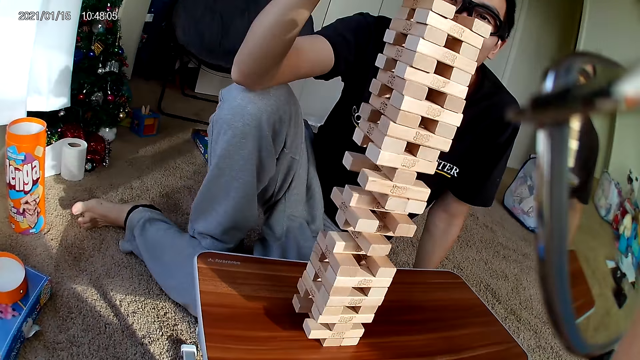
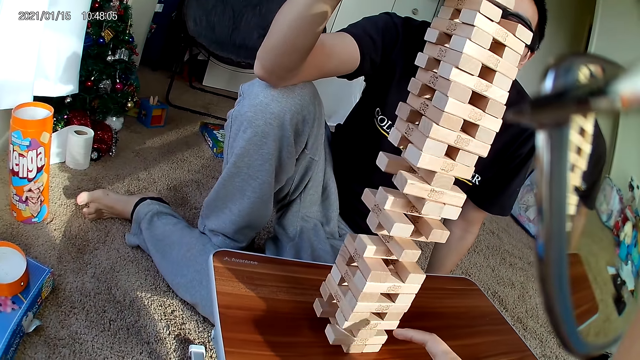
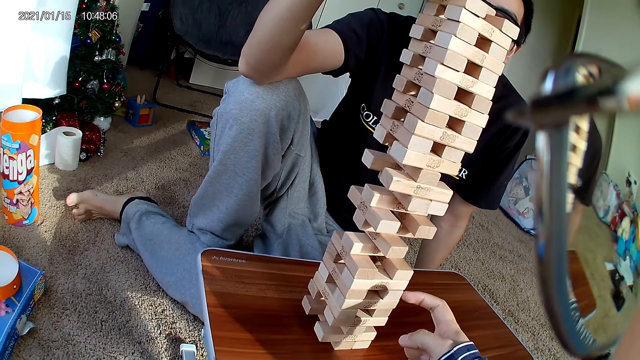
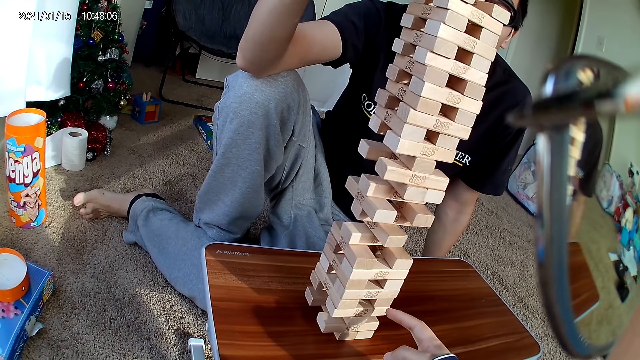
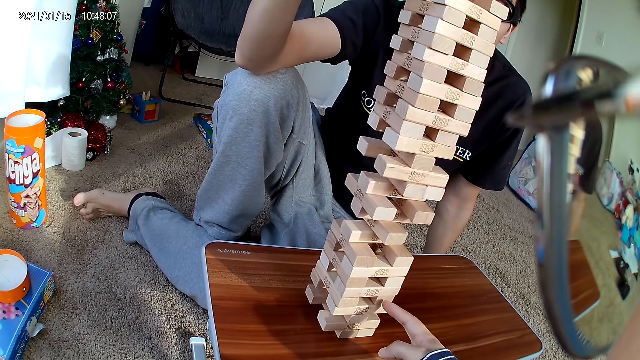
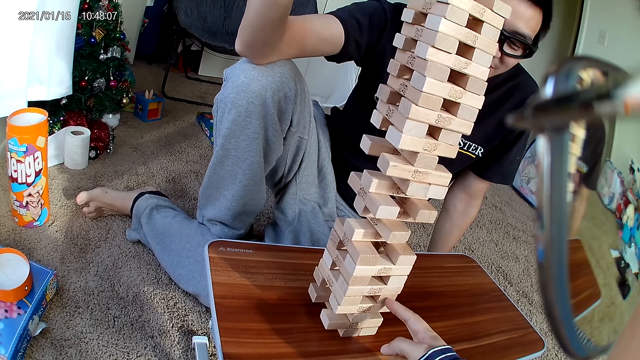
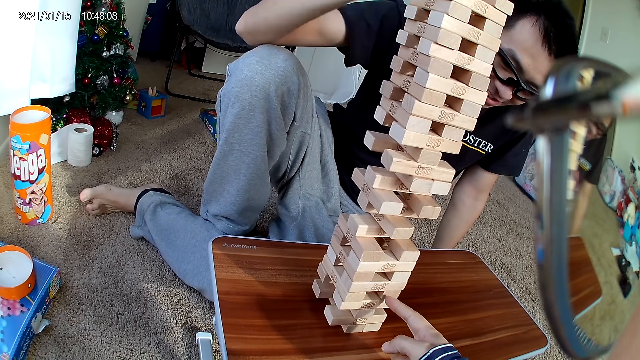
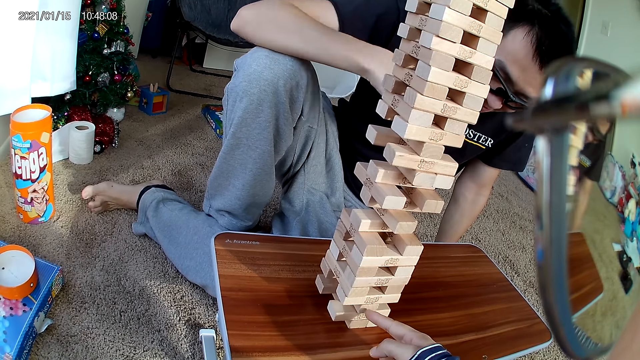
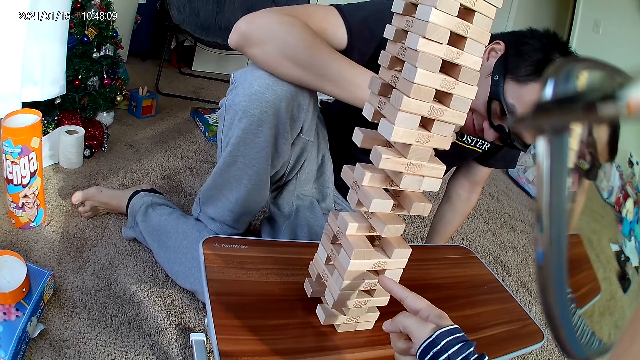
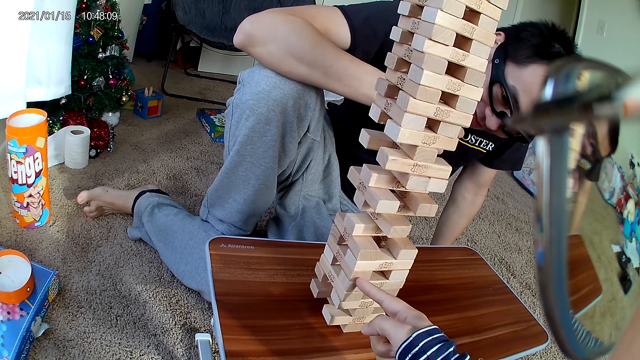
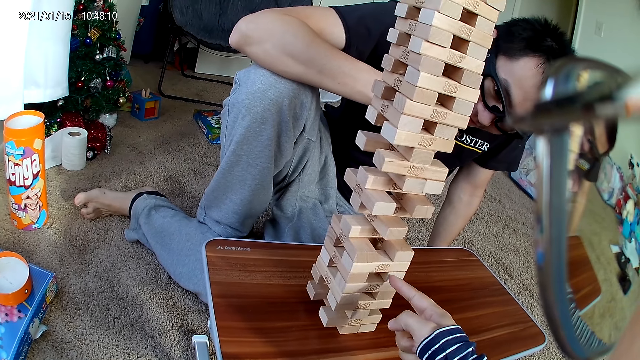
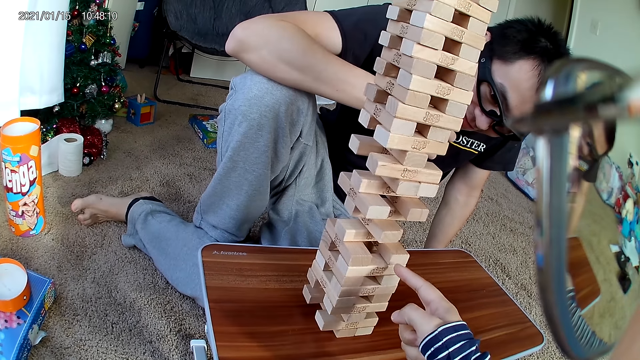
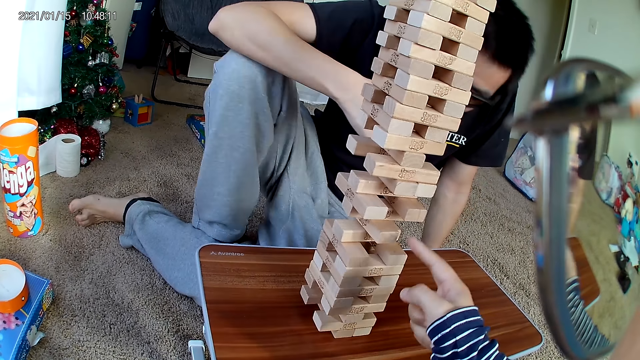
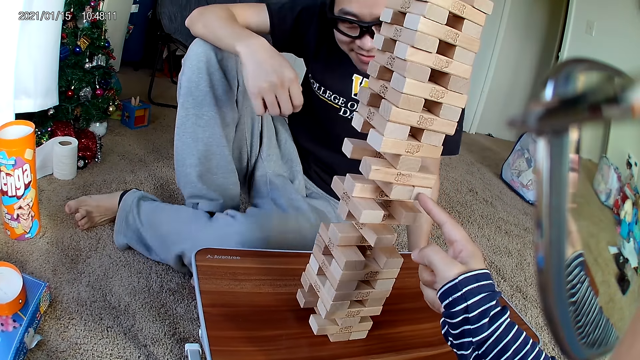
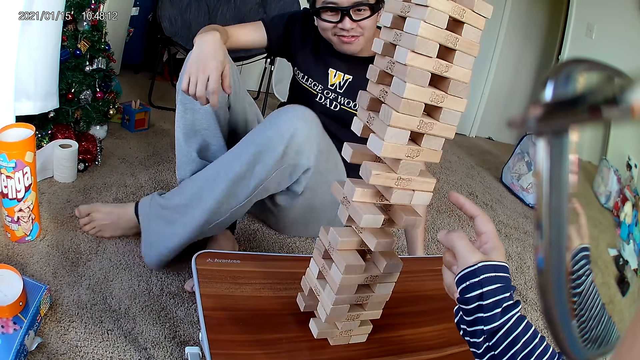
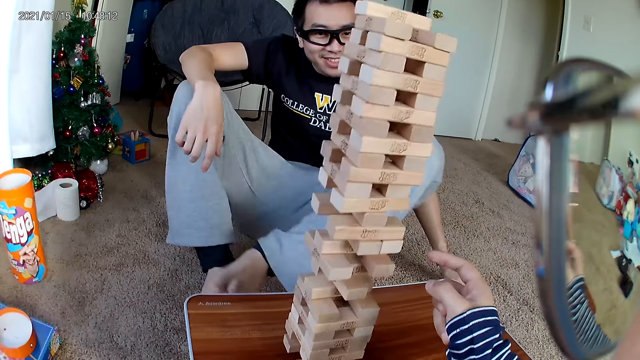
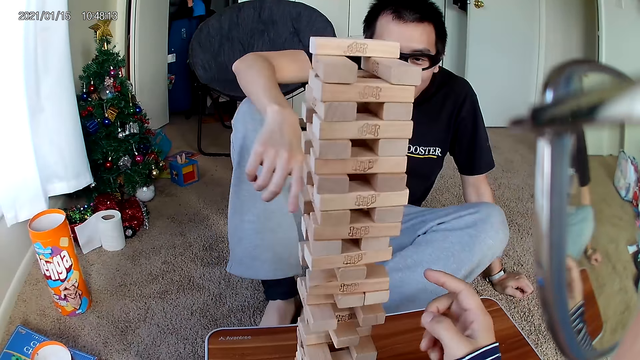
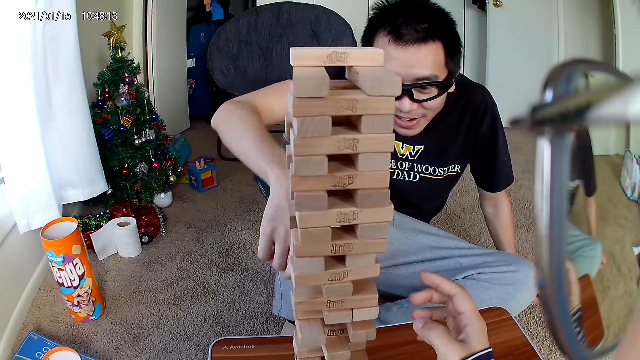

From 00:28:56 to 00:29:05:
A man puts the piece in his right hand on the wooden puzzle or castle building blocks. The camera wearer hovers her right hand through the wooden puzzle. She points at the castle building blocks.

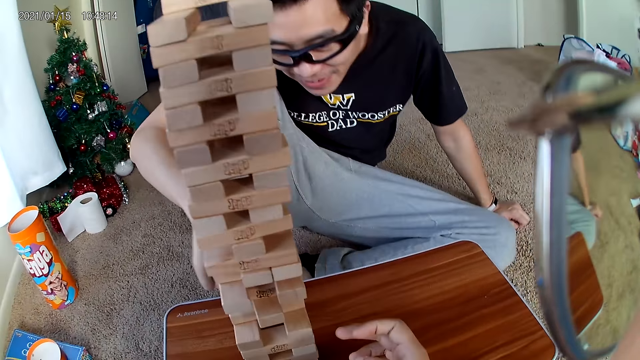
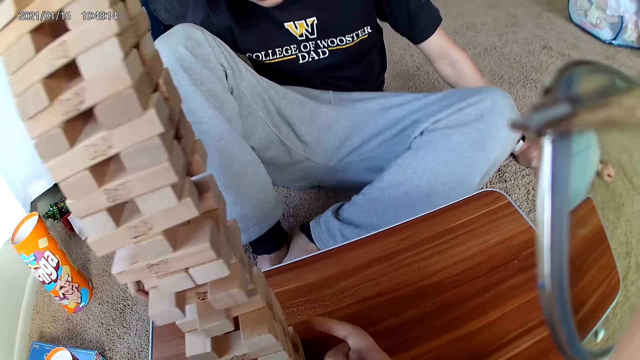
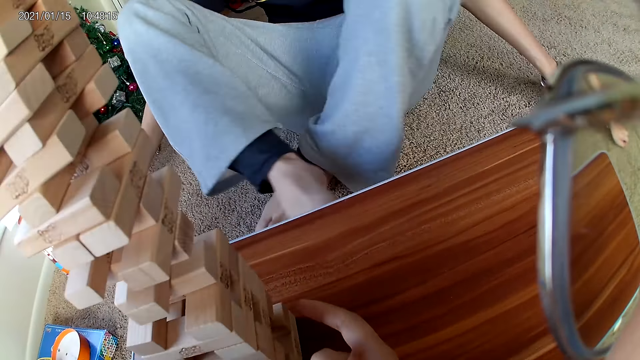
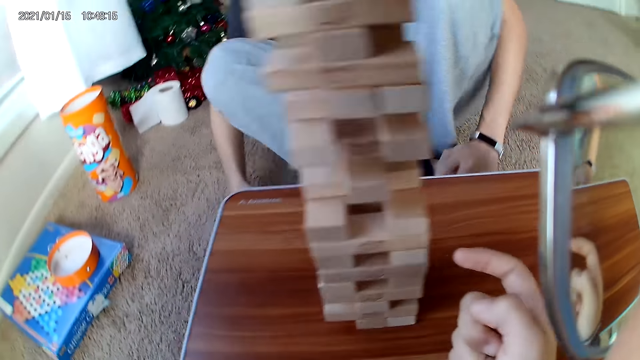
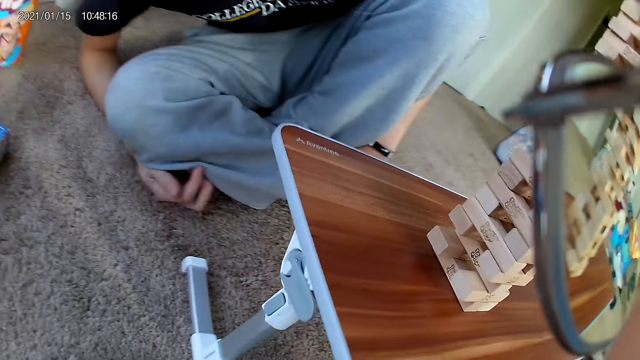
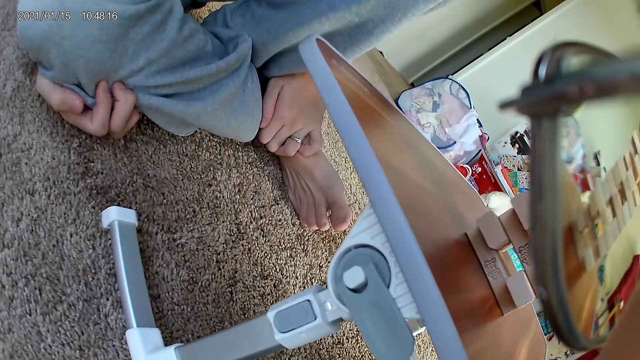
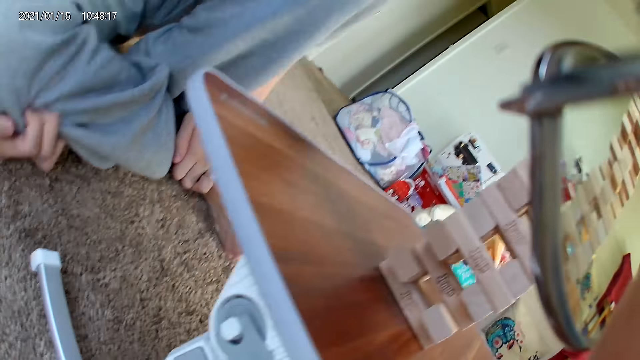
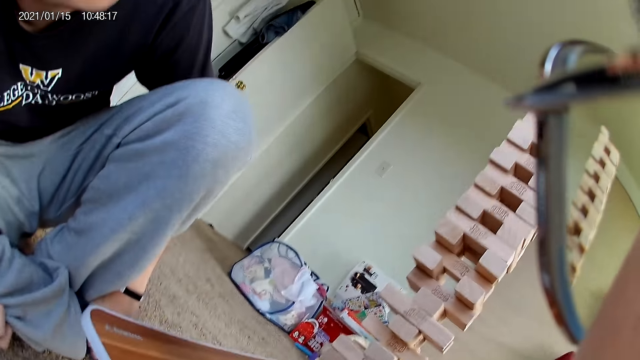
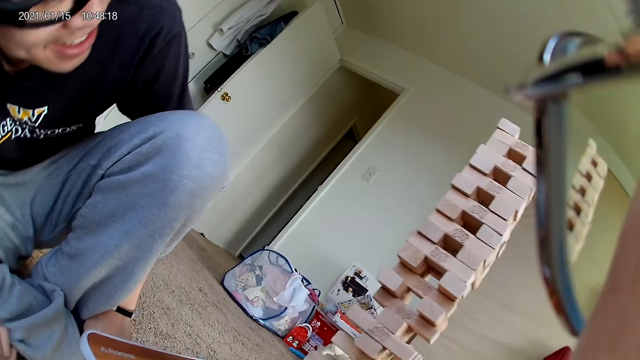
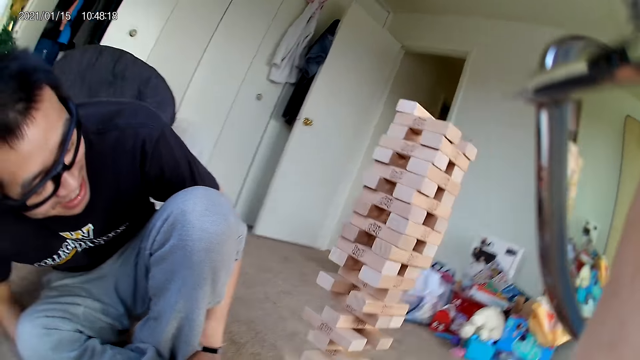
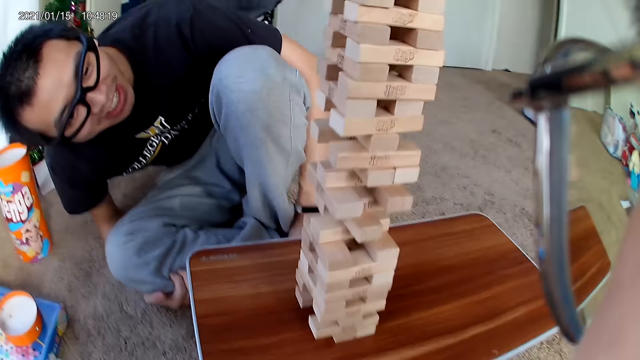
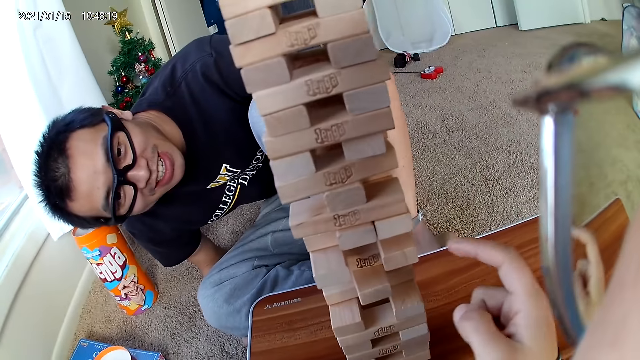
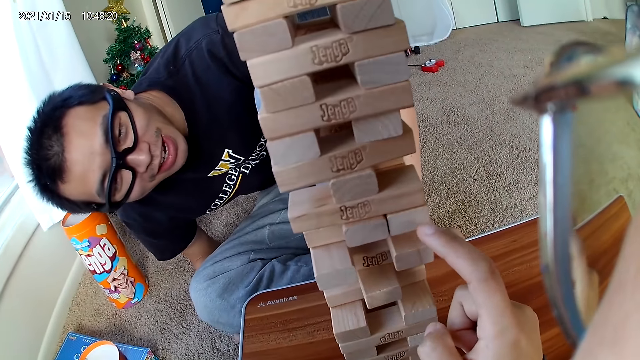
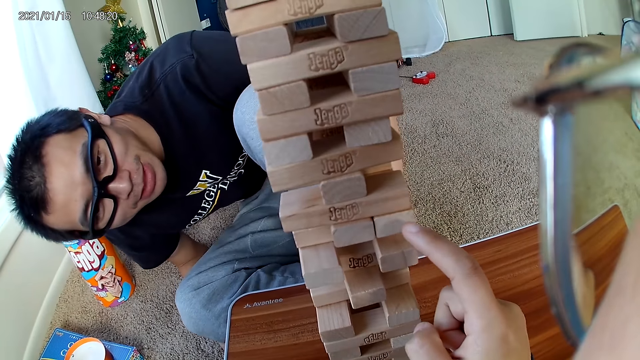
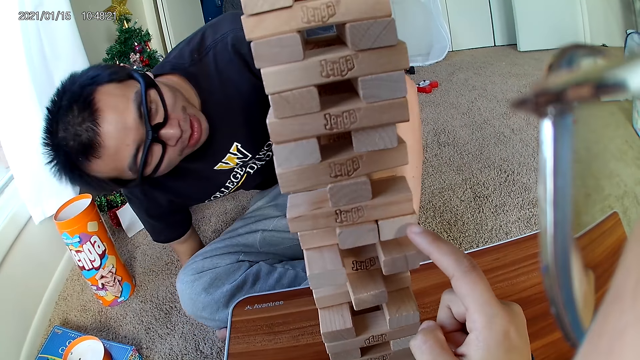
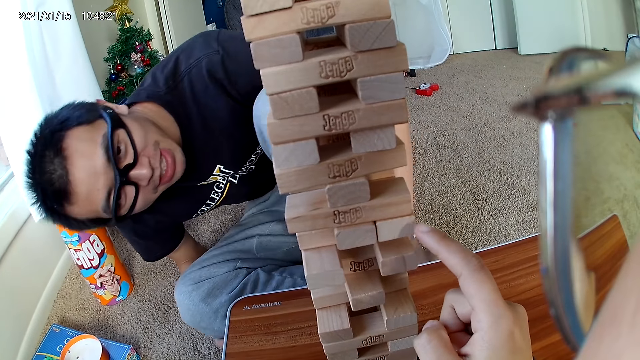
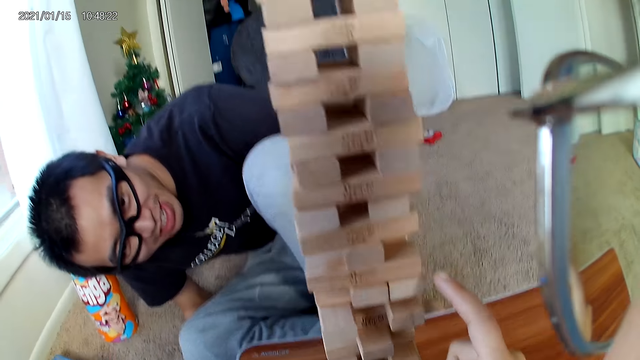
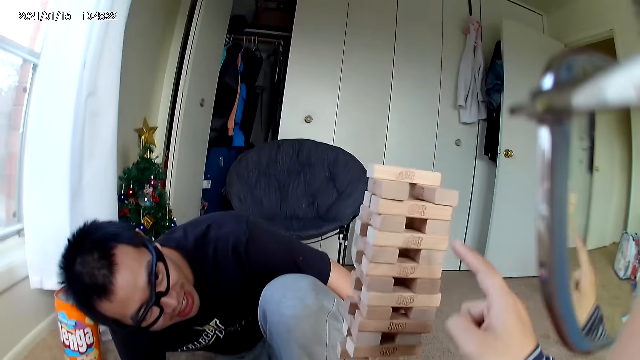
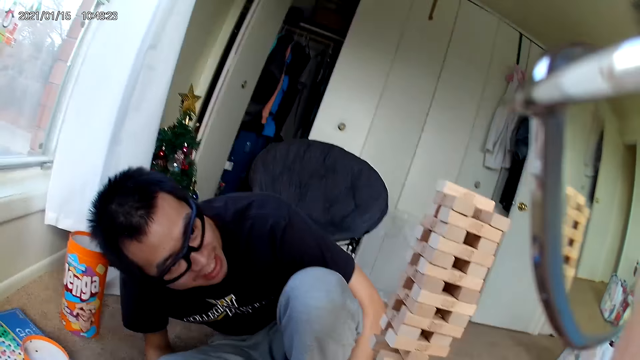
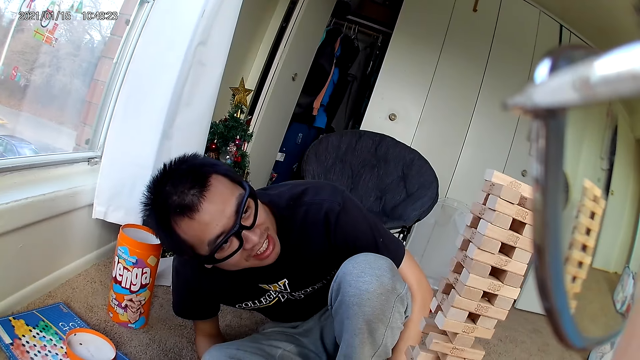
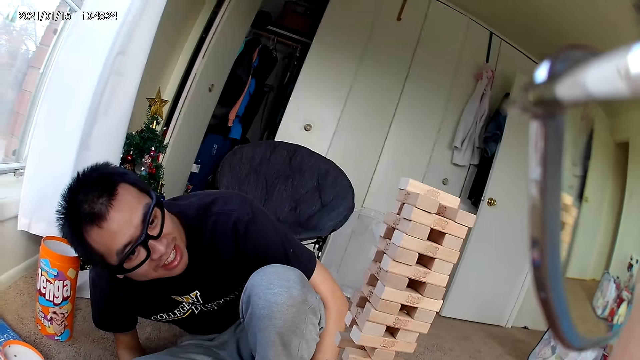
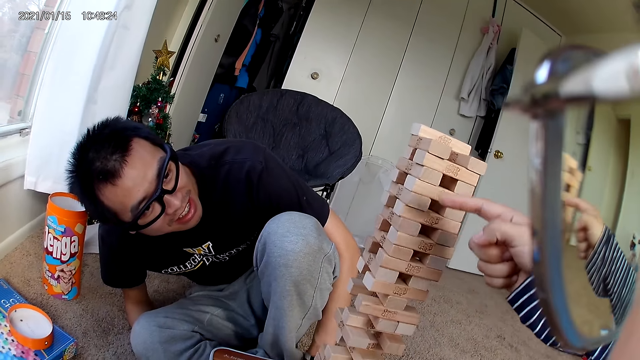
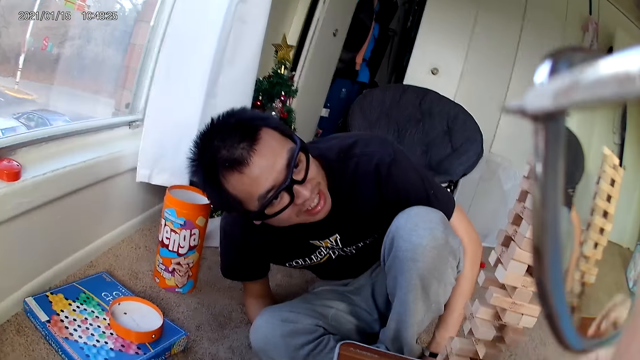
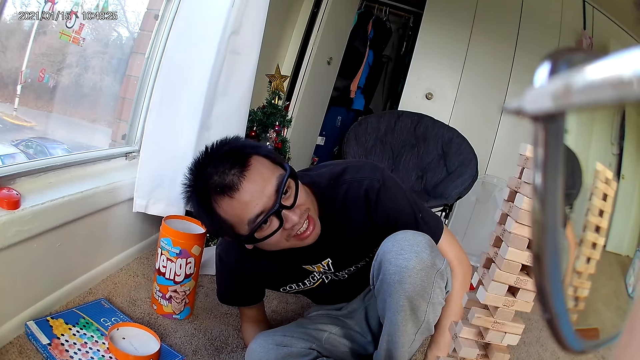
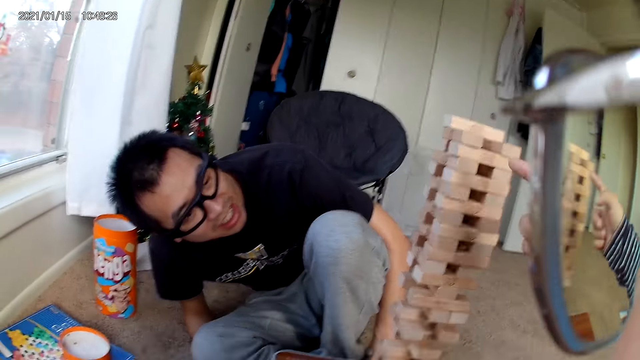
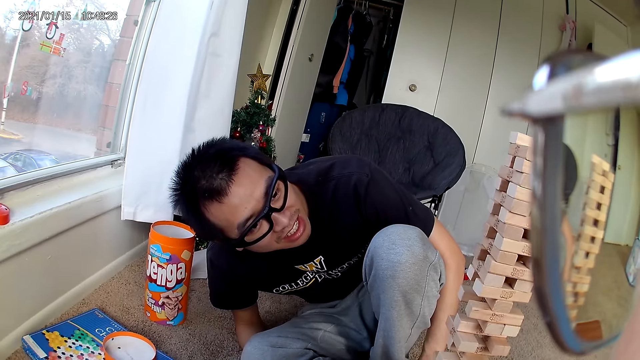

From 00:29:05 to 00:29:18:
The camera wearer checks the wooden puzzle. They look around. They point at the castle building blocks. They interact with a man.
